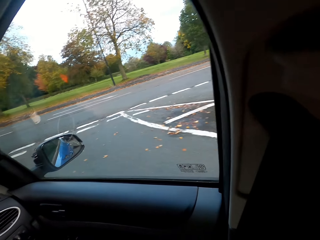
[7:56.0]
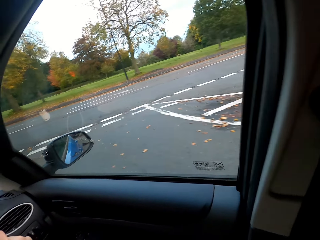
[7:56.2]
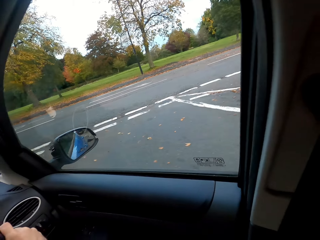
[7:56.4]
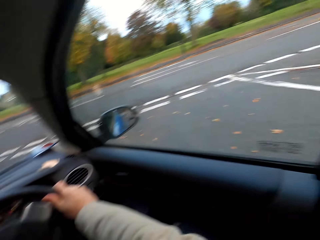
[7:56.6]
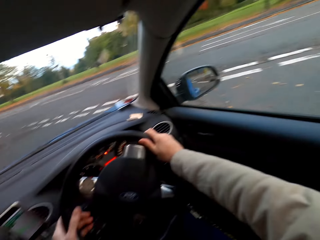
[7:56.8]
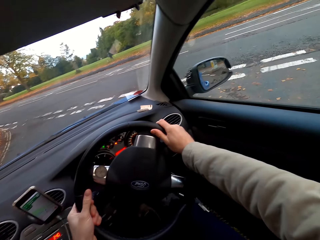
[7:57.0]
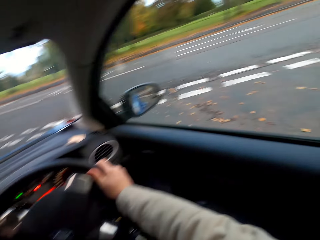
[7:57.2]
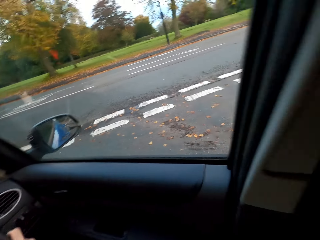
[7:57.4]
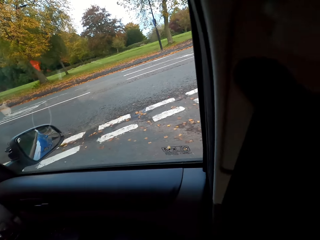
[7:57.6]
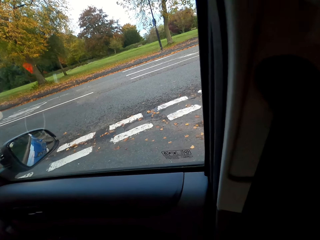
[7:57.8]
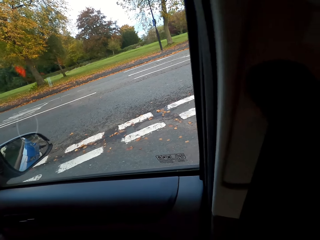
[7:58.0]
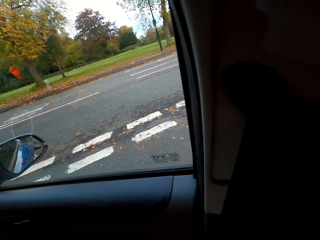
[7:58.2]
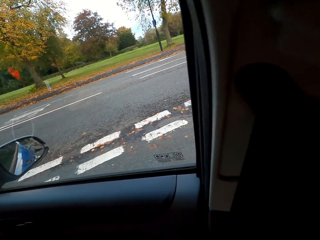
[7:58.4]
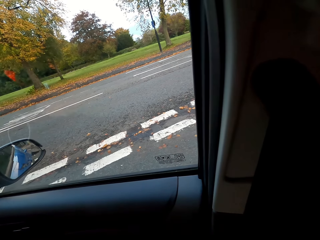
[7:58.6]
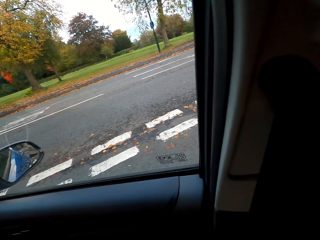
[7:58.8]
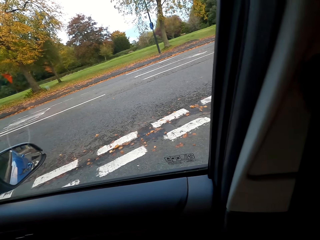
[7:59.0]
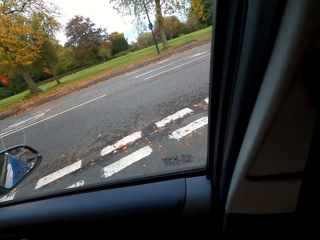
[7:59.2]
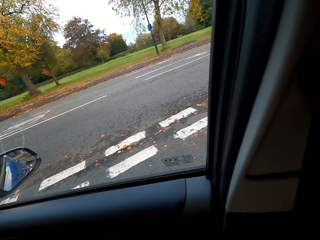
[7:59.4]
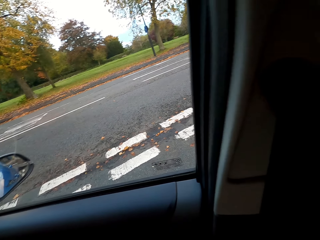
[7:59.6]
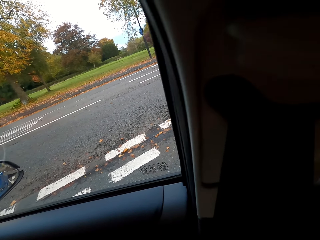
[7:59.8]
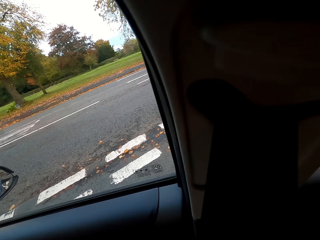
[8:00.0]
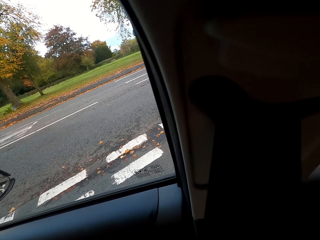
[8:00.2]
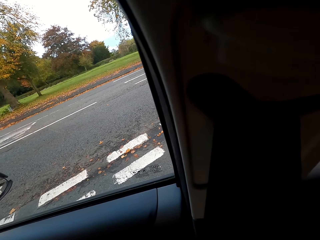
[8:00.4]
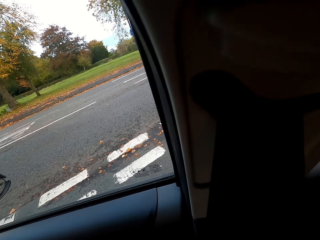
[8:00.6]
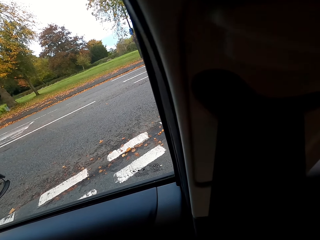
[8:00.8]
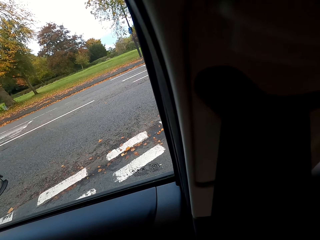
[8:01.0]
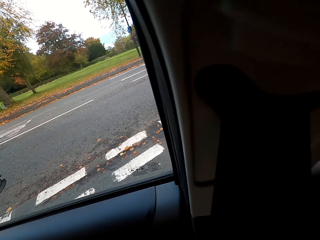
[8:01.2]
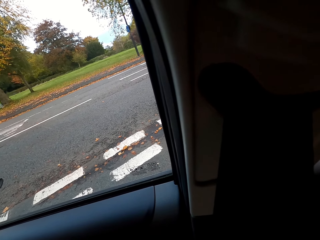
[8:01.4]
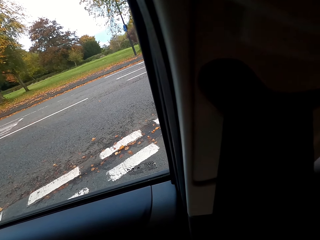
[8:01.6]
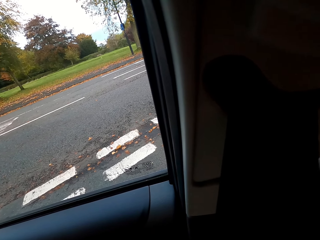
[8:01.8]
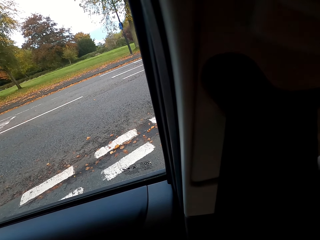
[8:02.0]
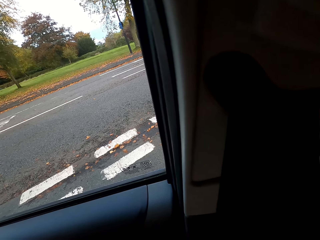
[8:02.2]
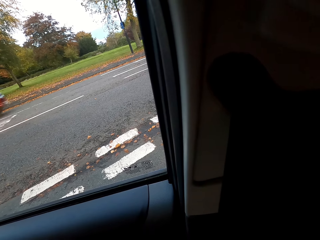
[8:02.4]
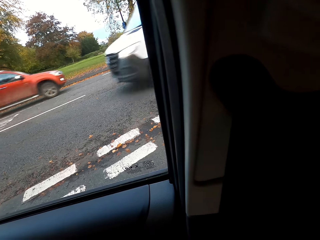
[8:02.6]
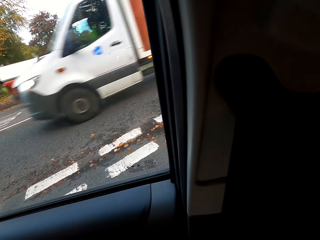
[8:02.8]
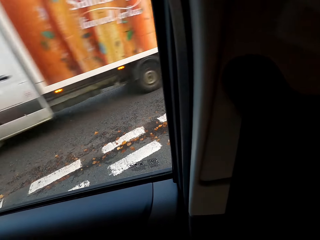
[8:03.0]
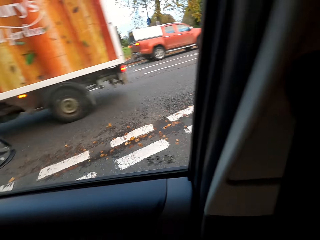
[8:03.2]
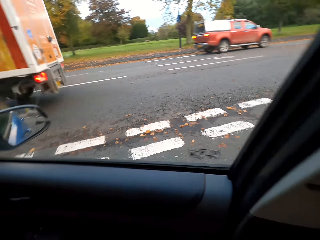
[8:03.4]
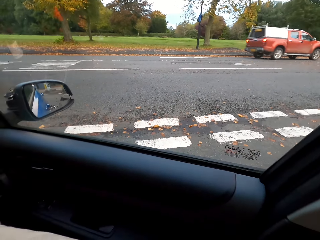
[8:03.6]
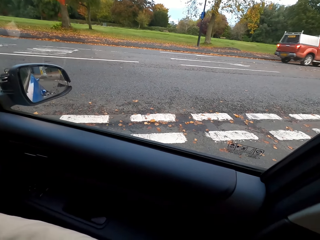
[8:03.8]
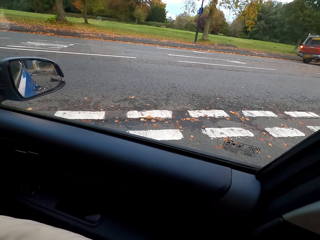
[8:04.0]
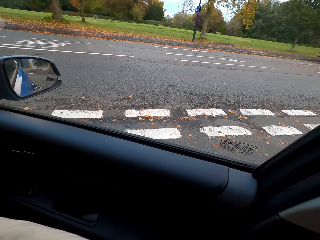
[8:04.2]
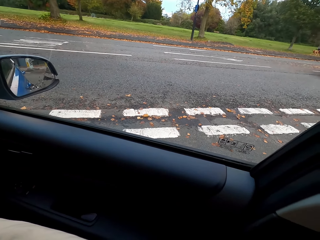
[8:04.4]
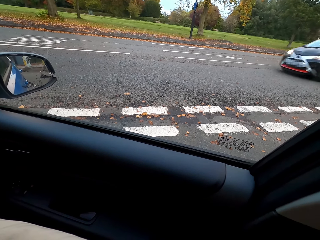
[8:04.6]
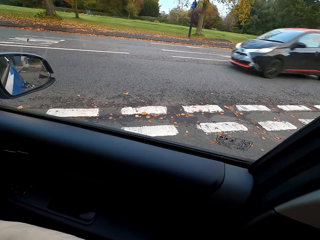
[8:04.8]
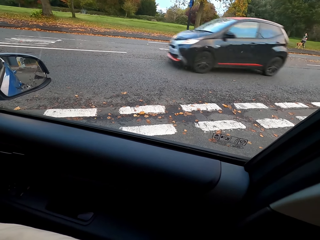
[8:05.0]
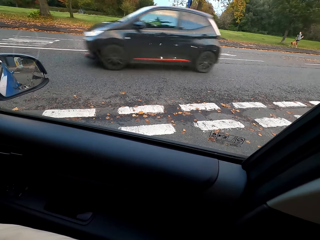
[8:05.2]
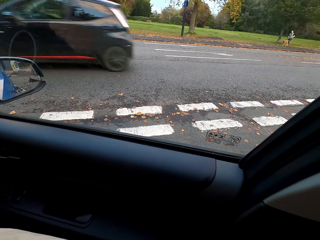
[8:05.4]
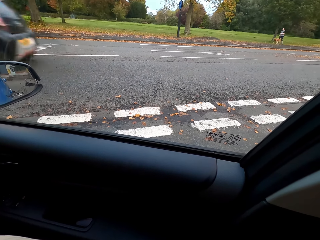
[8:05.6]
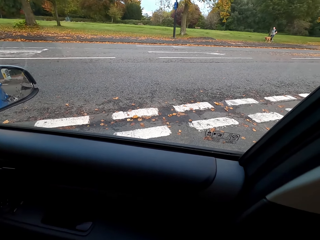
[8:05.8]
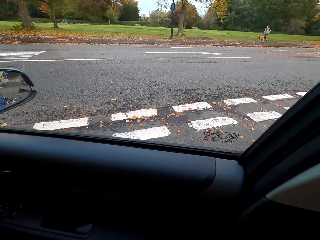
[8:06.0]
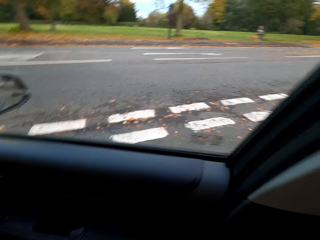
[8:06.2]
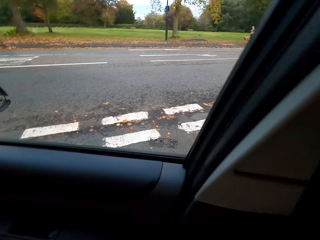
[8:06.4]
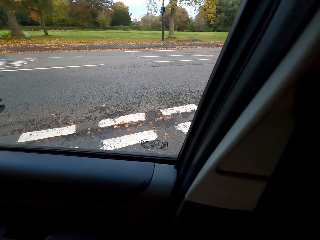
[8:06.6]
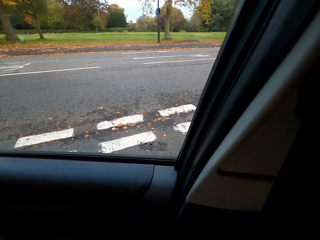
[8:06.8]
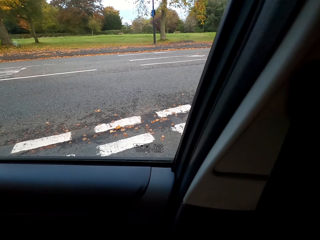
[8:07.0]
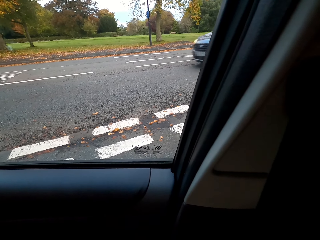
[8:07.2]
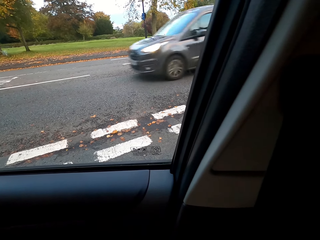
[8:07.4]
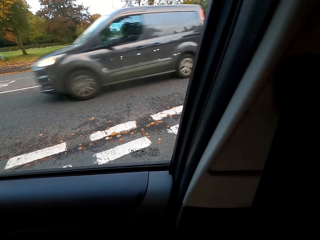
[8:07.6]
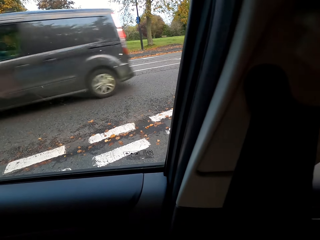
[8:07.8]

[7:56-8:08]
The camera wearer stops at the road junction for a while as a result of the traffic light. Several vehicles drive past the camera wearer.

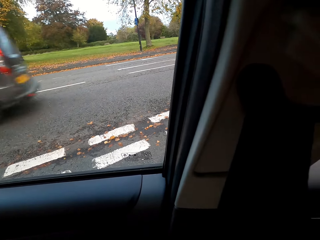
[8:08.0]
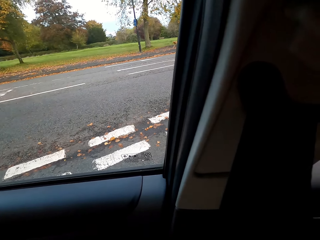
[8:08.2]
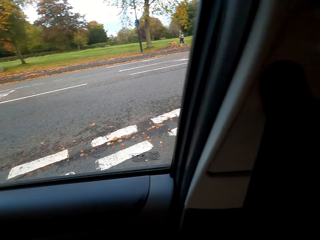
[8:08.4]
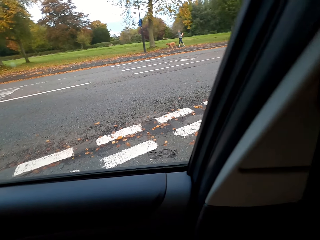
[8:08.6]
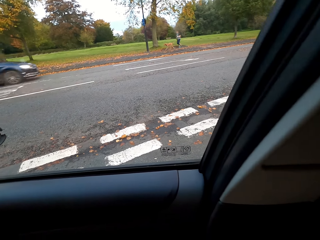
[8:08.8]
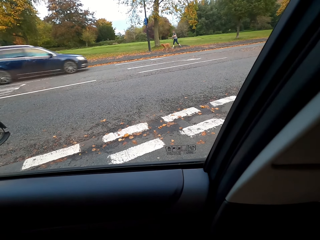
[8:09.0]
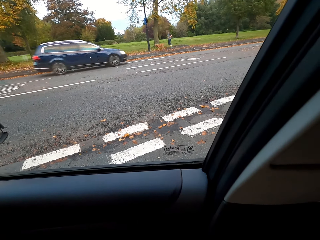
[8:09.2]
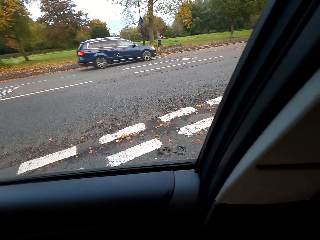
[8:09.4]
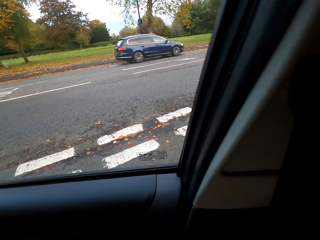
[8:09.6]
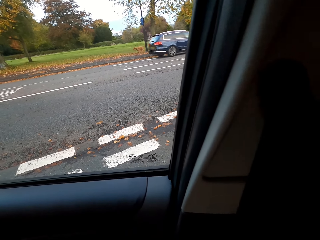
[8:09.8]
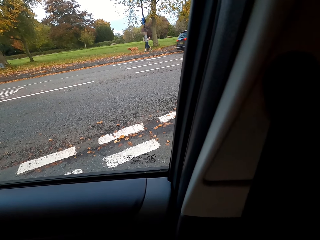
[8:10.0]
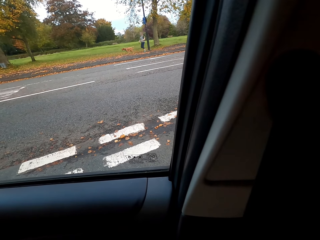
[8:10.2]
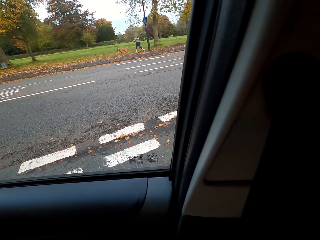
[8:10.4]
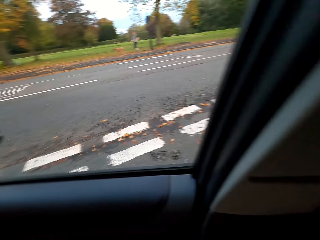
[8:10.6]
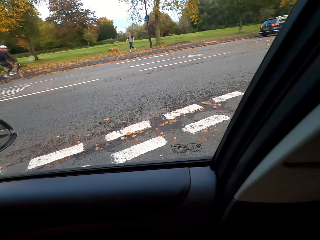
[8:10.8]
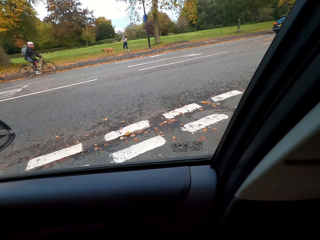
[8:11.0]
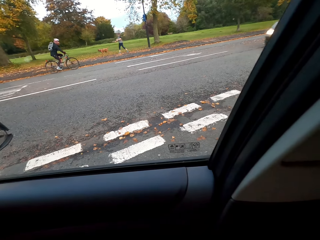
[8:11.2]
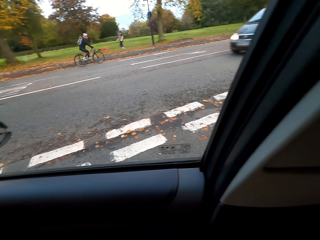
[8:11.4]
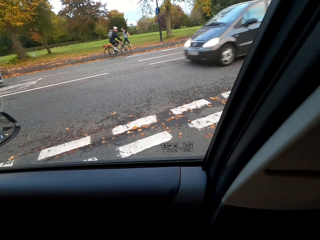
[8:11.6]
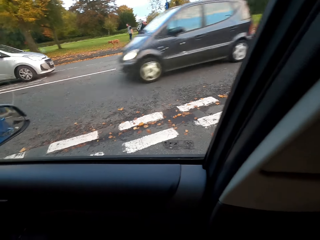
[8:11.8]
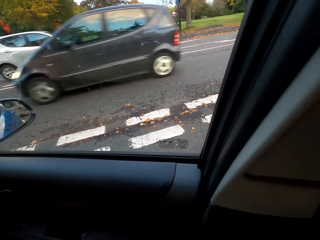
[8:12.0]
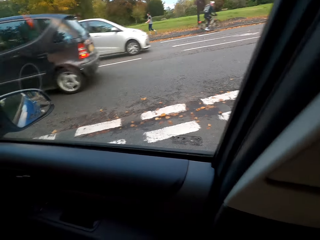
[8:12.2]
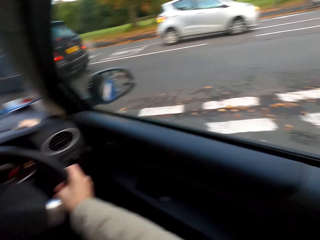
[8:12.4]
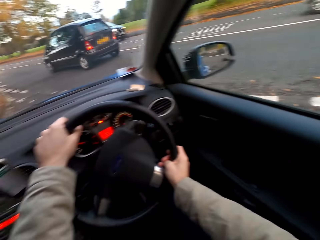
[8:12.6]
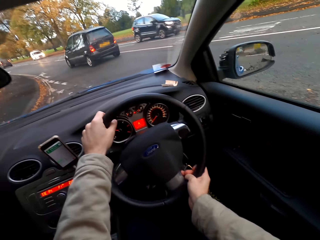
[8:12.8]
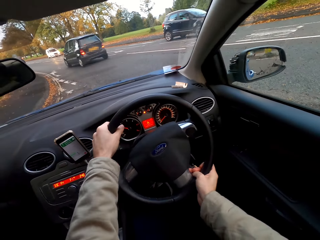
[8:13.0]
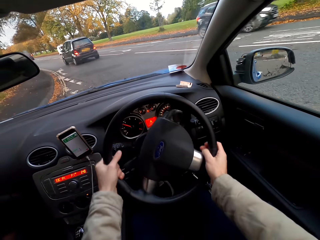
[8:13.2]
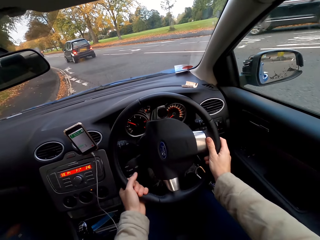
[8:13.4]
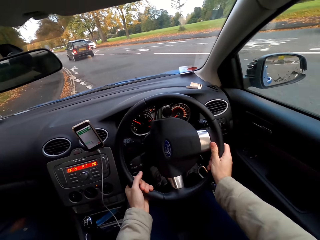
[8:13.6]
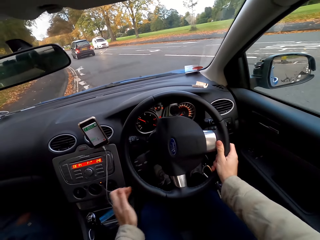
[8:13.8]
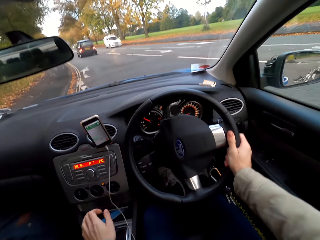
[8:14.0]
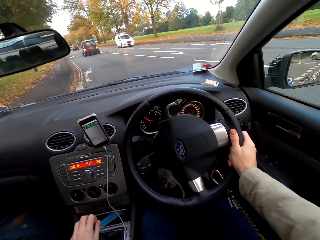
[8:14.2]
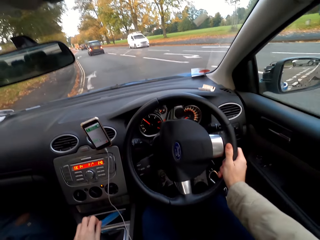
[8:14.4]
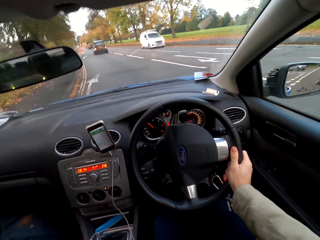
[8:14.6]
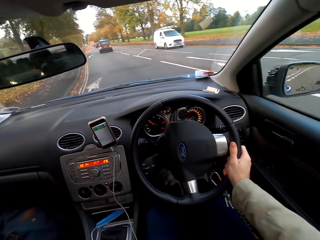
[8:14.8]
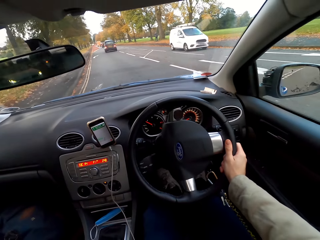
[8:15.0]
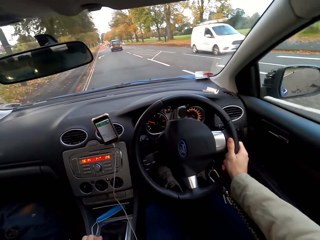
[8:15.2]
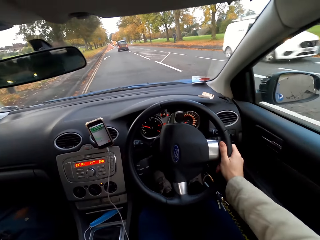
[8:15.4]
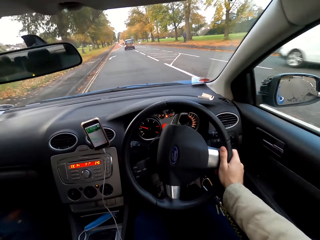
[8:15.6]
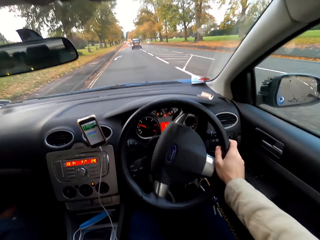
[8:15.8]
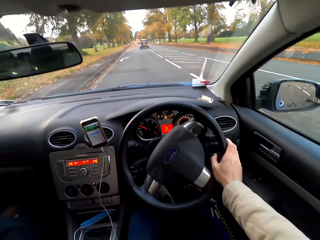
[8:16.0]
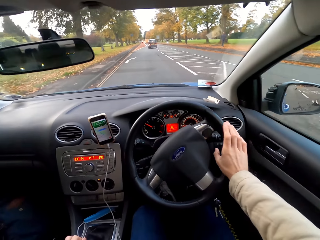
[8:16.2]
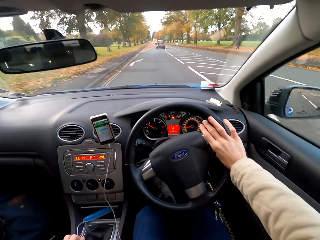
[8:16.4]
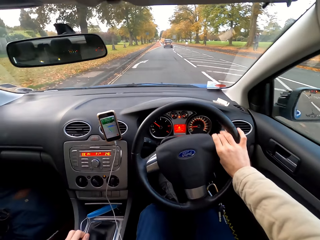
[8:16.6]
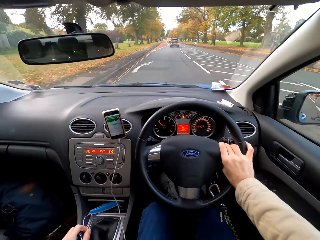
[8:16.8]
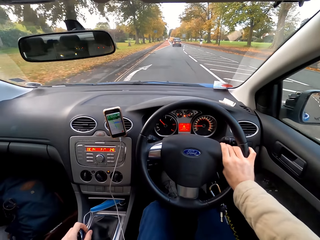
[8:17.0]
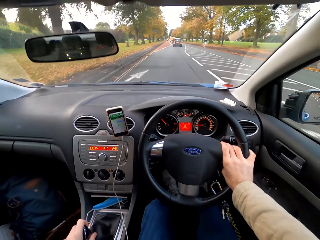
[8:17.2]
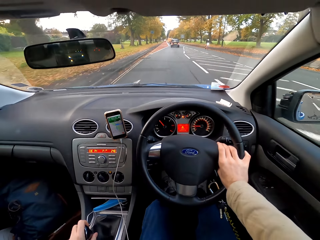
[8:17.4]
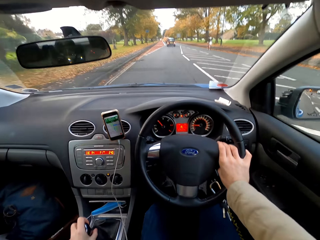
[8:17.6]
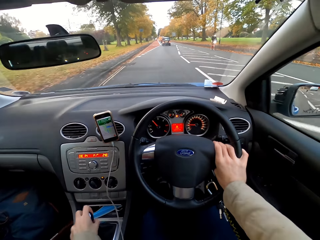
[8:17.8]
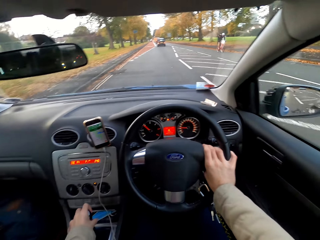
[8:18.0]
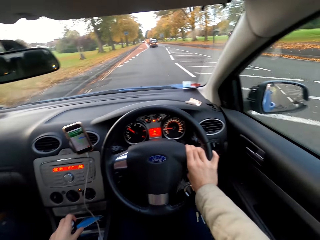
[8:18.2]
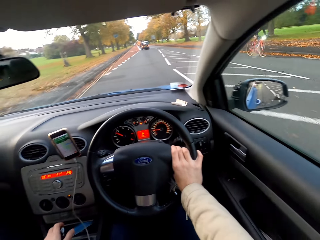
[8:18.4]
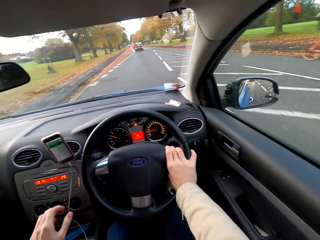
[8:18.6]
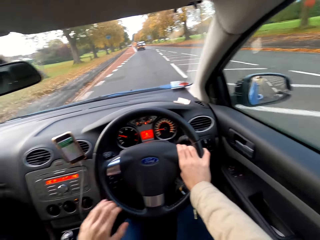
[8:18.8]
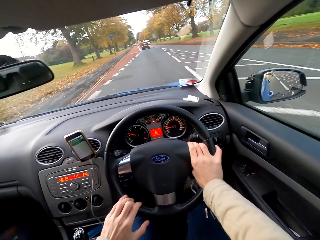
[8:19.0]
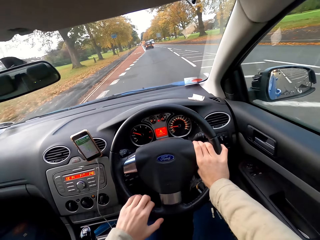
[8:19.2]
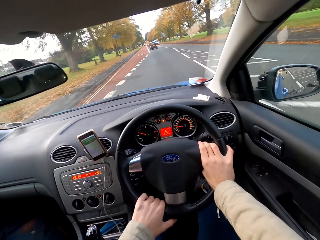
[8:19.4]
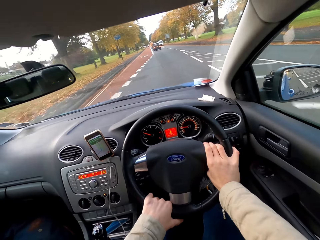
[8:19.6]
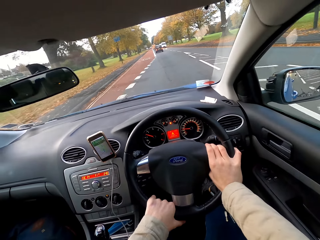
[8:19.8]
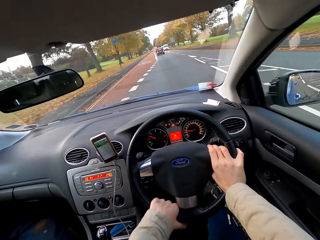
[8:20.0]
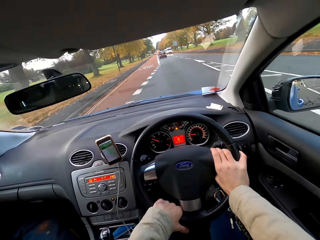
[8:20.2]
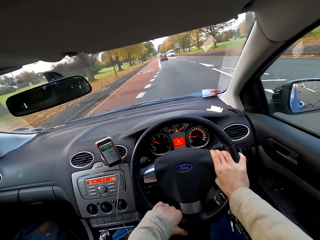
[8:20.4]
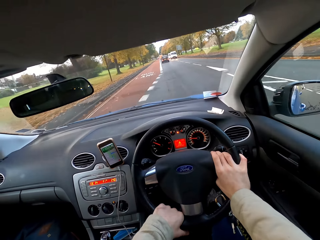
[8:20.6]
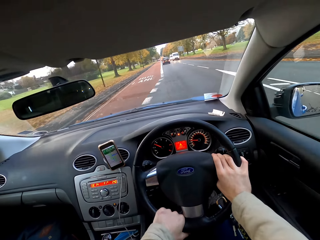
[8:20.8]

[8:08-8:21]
A woman and a dog walk past the camera wearer. A cyclist rides past the camera wearer. Several vehicles drive past the camera wearer. The camera wearer drives the car on the road with both hands past several vehicles. He removes his left hand from the car steering. He operates the car's gear with his left hand. He drives the car on the road with his right hand past several vehicles. He holds the car steering with his left hand. He drives the car on the road with both hands.
